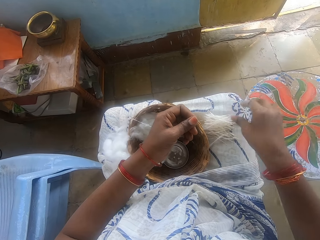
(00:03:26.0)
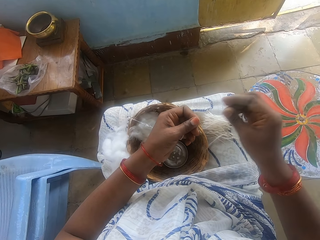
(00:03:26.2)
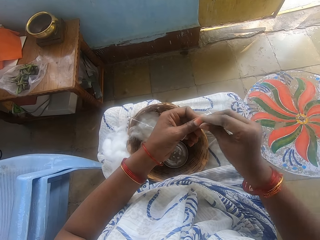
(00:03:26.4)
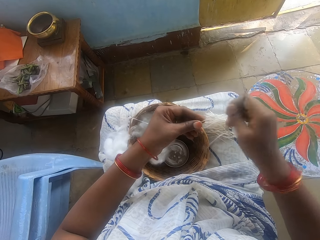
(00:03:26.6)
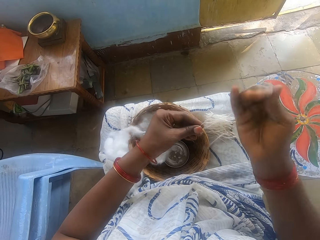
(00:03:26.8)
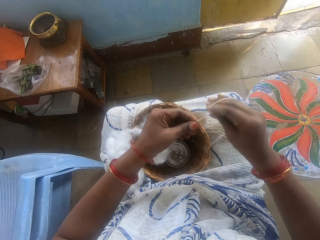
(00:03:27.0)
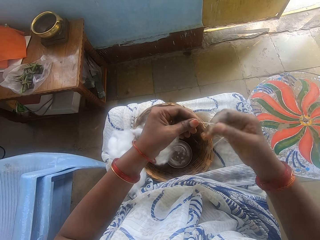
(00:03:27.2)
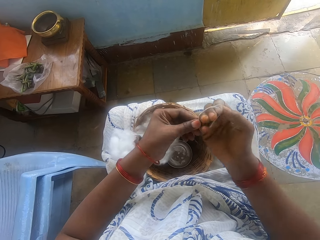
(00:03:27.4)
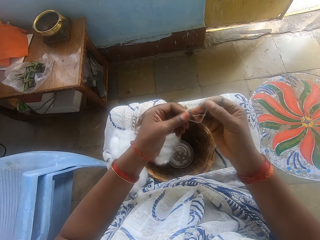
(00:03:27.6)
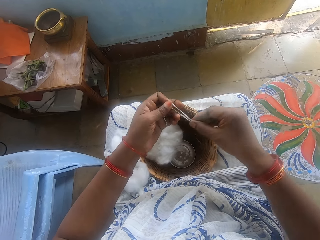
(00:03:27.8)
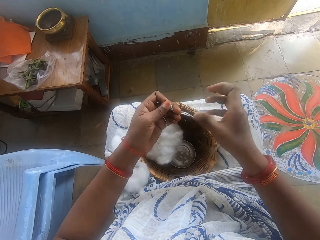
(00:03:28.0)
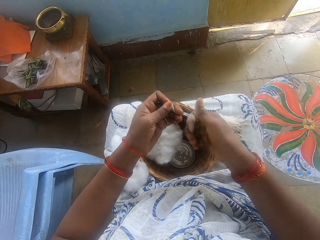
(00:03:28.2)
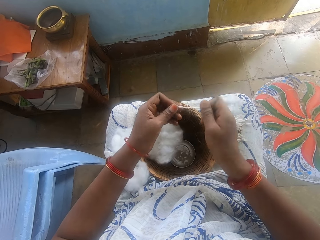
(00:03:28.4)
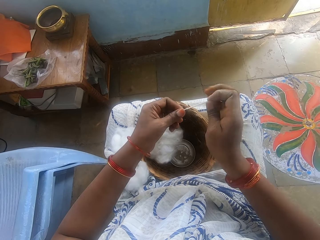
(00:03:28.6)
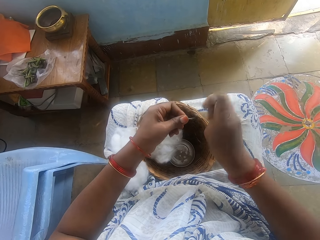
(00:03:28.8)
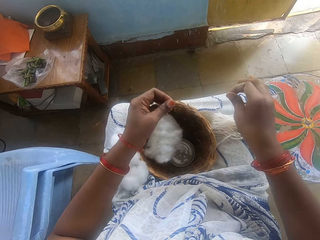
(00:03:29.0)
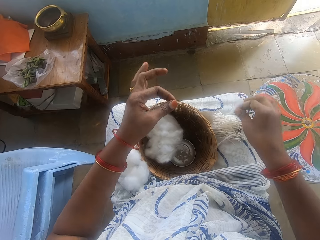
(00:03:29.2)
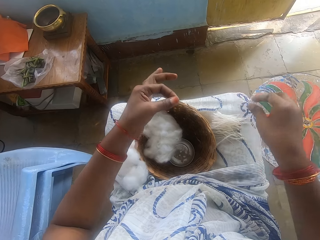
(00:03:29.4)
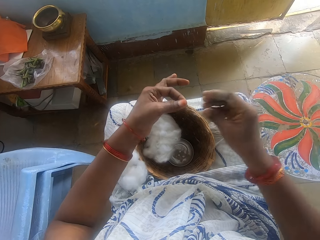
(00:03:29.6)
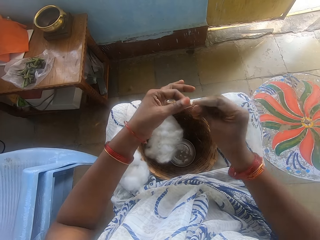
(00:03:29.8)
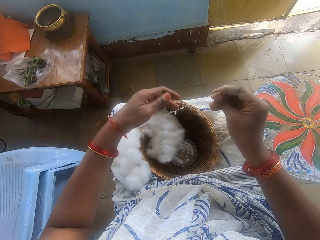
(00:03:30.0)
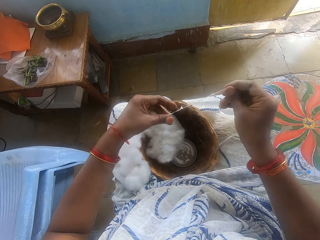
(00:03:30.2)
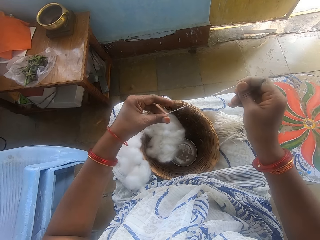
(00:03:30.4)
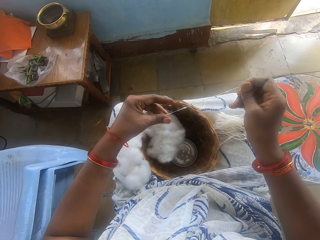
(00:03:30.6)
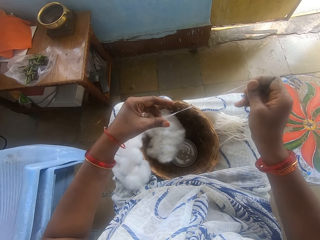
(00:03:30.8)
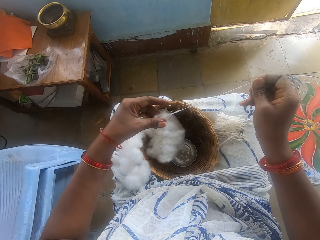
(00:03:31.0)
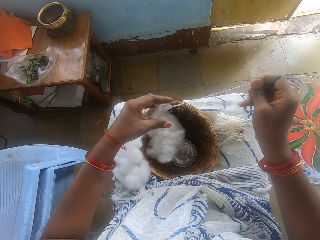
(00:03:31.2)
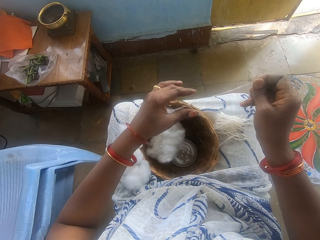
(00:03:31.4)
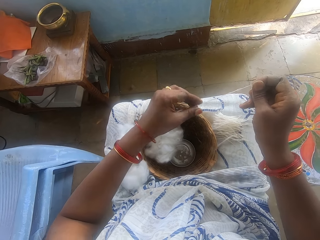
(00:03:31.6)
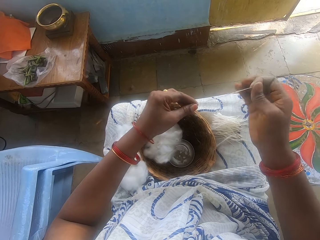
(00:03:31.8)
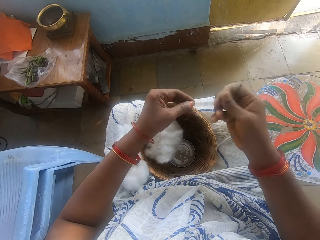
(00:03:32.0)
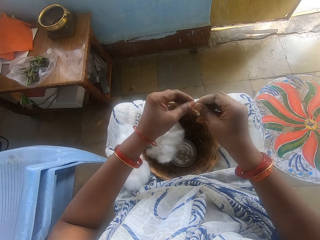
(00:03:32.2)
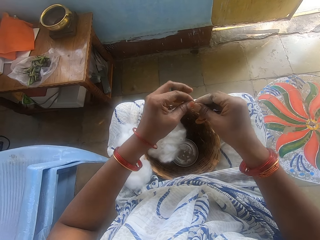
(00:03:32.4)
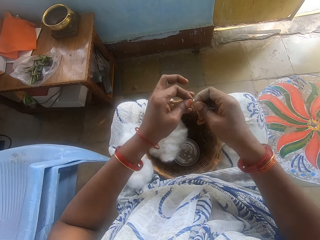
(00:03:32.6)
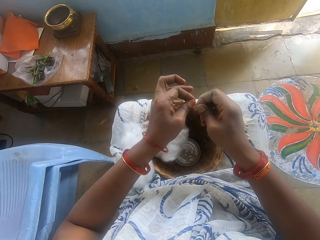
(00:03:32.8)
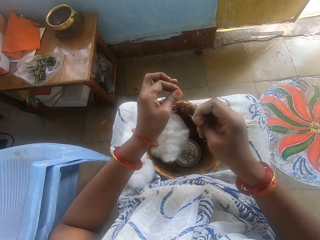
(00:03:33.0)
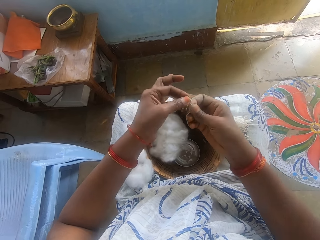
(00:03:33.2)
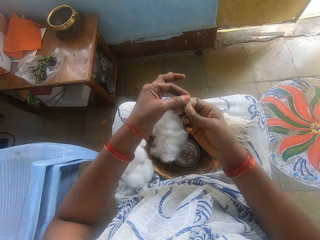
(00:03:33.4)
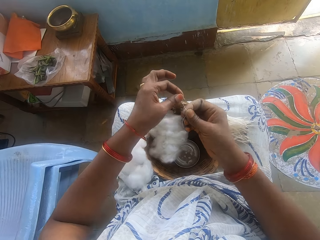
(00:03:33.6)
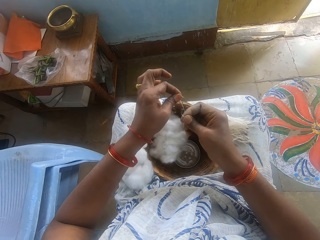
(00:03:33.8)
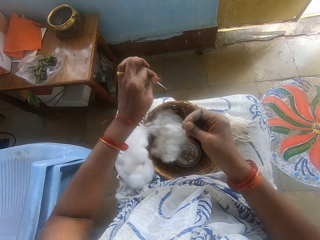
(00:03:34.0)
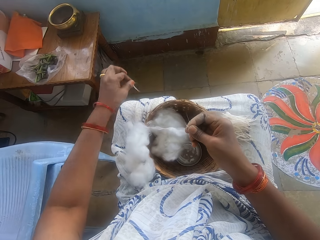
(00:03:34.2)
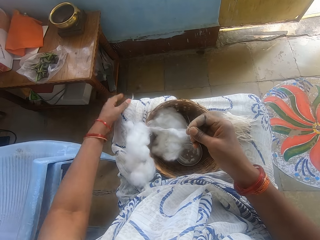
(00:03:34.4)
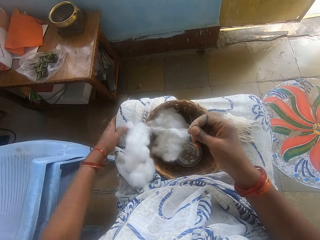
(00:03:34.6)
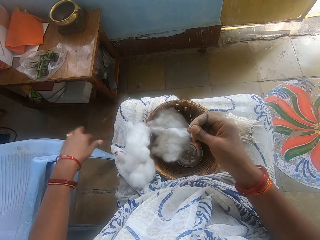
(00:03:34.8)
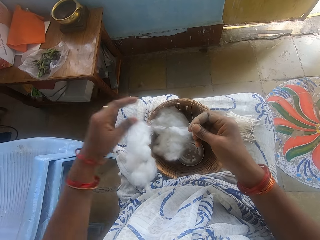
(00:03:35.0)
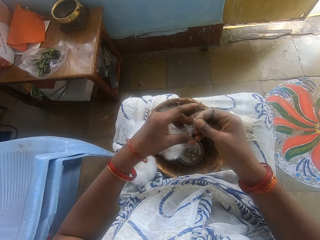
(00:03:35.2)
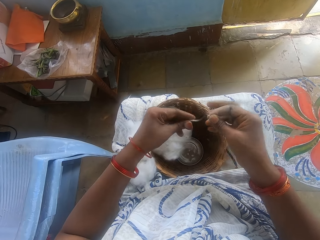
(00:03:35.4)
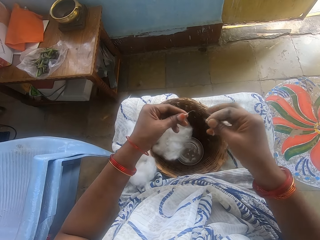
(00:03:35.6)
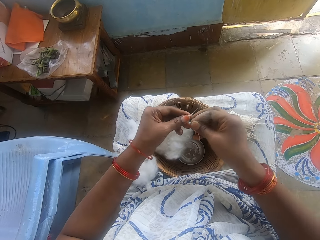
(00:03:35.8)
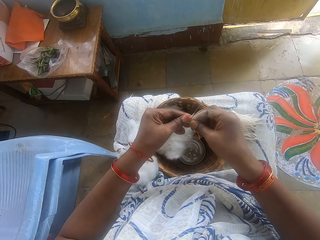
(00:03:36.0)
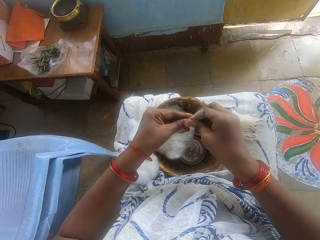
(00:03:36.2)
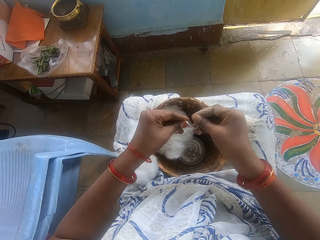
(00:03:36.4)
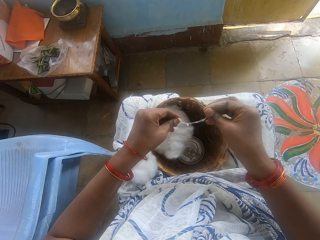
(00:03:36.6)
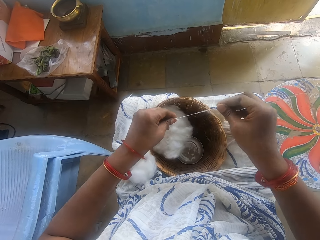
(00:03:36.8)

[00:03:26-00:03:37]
The camera wearer drops the cotton wool on her lap. She spins the wool. She measures the cotton wool. She cuts the cotton wool into size. She drops the cotton wool on her lap. She threads the cotton wool. She spins the wool. She cuts the wool.

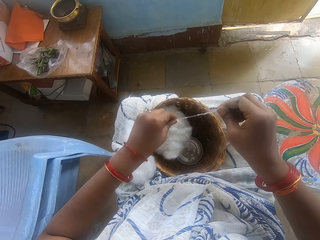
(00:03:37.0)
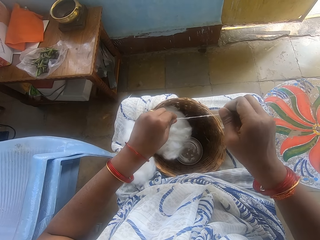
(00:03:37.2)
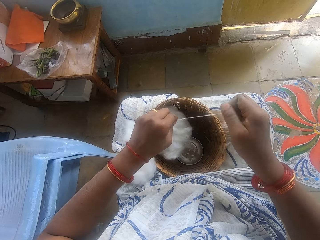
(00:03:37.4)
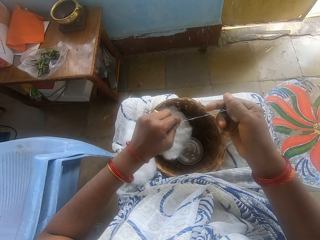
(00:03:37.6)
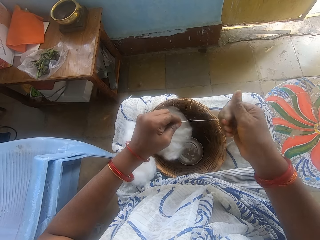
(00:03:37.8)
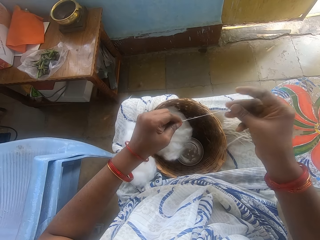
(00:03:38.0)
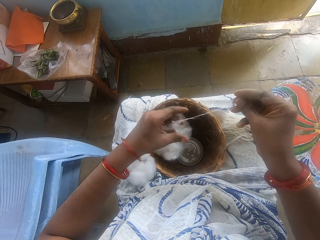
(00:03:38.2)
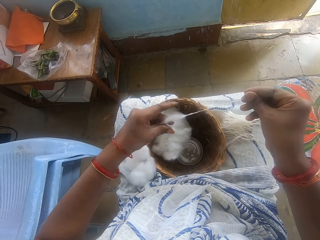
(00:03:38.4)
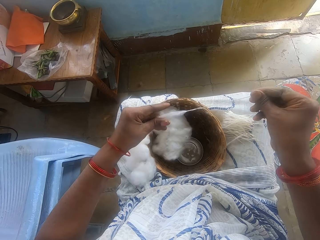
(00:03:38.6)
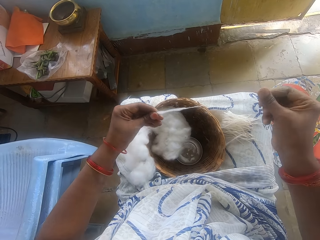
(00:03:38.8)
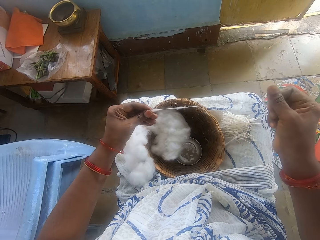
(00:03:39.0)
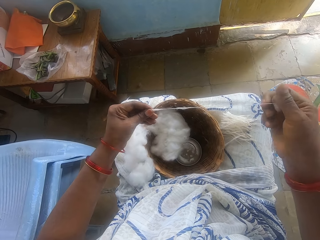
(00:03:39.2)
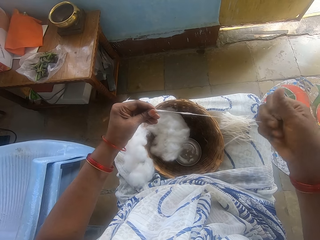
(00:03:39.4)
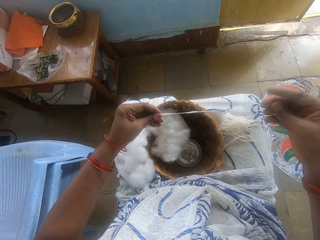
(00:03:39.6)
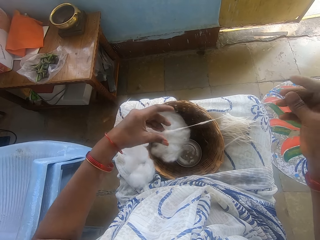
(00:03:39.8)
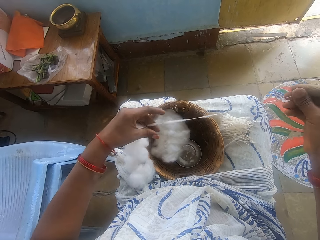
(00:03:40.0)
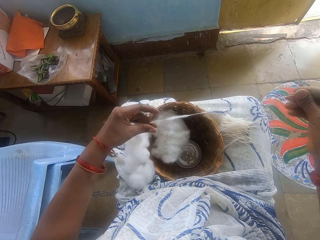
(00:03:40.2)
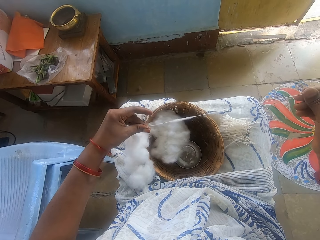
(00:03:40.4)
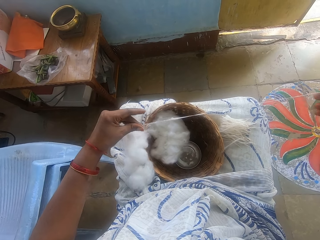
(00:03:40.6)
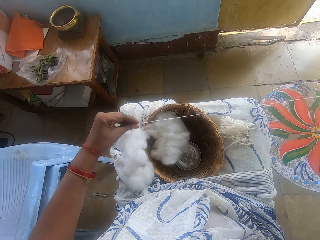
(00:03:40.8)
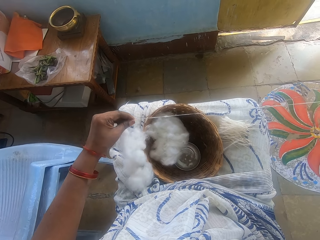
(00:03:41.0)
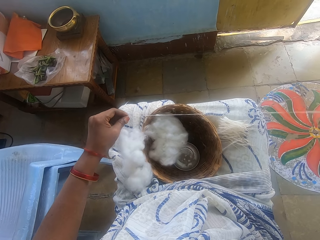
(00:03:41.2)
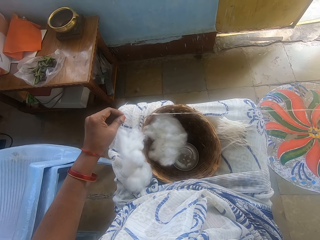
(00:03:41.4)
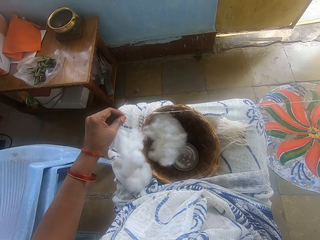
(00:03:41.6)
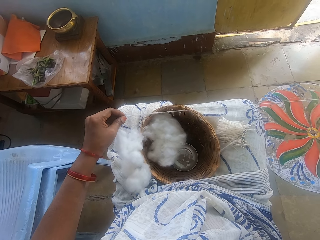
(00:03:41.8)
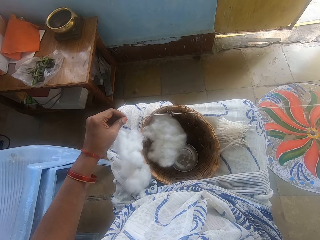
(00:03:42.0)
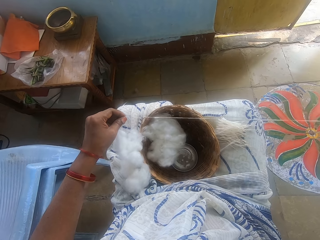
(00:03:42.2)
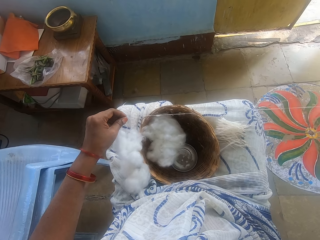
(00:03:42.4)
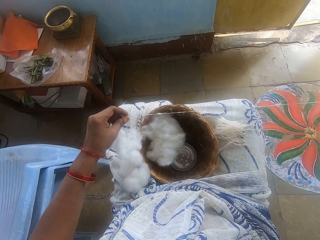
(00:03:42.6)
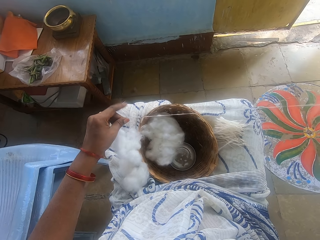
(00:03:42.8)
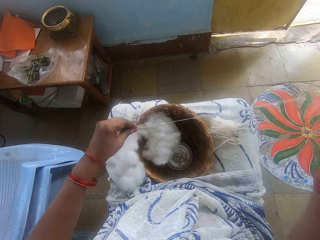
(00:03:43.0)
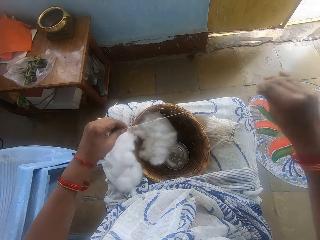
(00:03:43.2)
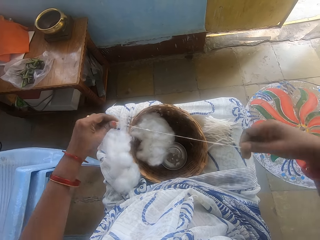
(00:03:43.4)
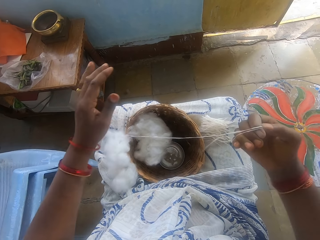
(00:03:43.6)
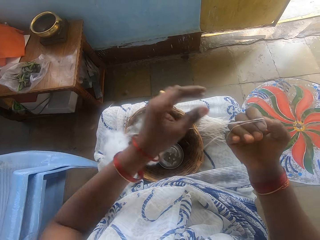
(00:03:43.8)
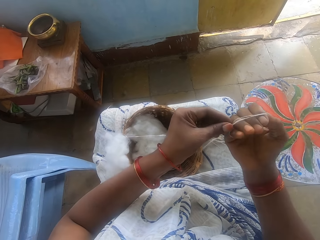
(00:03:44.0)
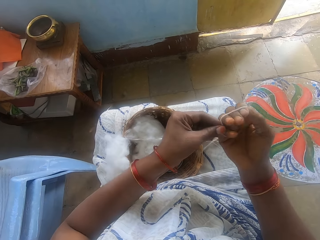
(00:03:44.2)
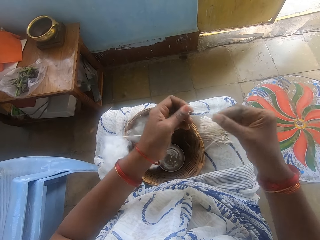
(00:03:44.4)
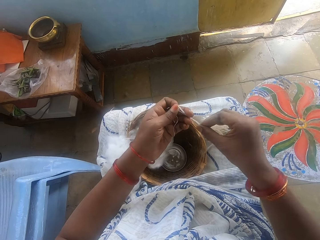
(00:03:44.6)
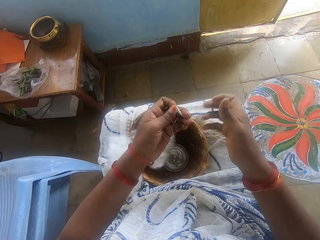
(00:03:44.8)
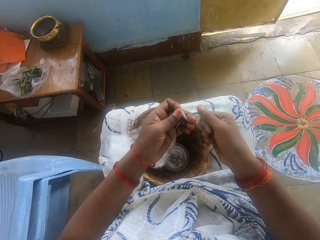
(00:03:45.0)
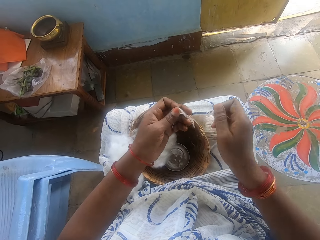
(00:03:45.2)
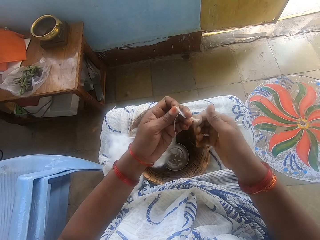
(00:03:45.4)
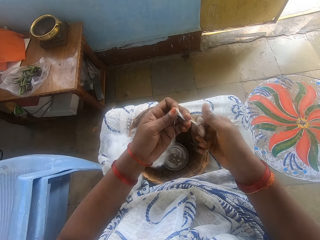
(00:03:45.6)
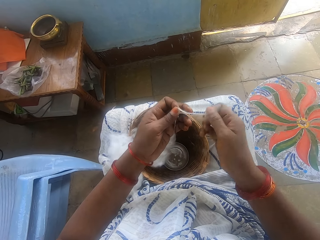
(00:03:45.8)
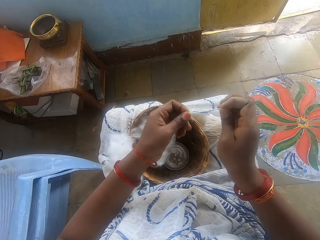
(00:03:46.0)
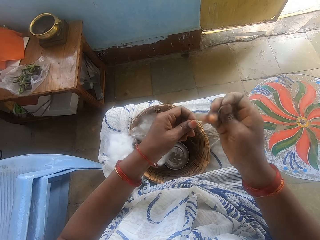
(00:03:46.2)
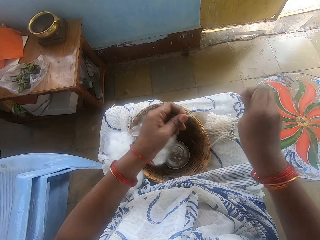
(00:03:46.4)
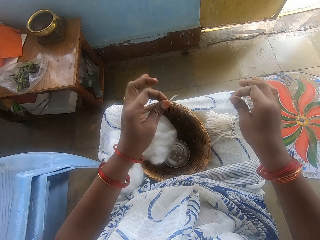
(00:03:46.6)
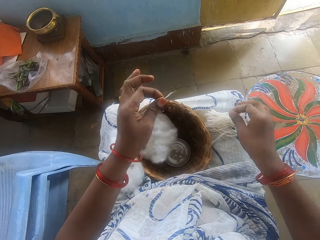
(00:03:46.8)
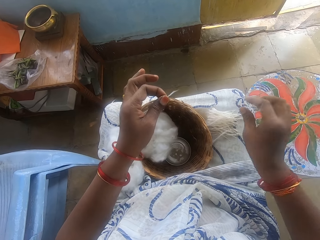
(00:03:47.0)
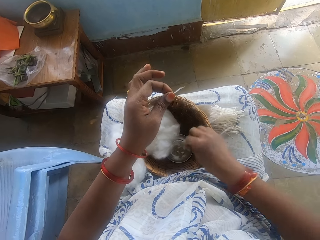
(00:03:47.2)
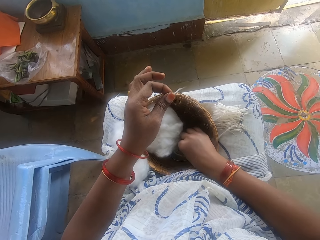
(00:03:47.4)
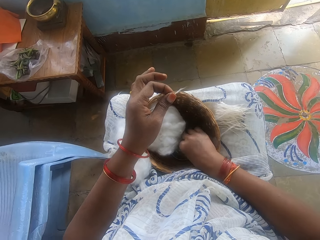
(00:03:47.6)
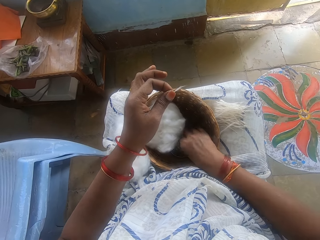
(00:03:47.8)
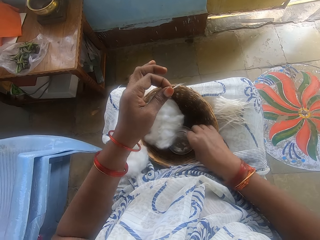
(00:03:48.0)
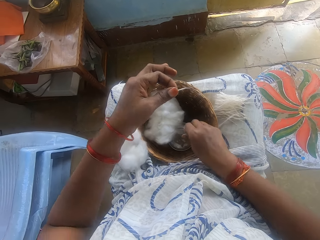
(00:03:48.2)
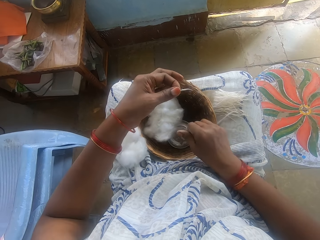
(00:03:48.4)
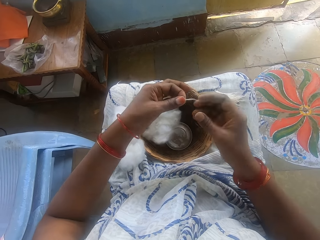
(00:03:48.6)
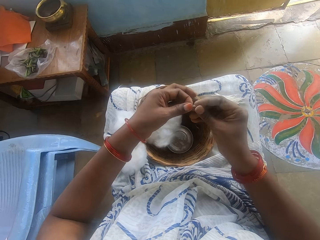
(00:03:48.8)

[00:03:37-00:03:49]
The camera wearer spins the wool. She measures the cotton wool. She cuts the cotton wool into size. She drops the cotton wool on her lap. She touches water in the small bowl.
